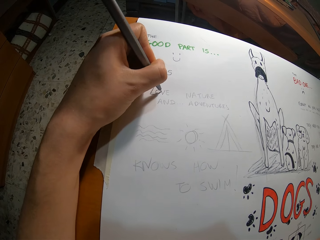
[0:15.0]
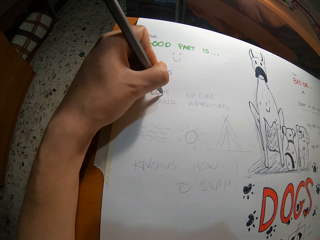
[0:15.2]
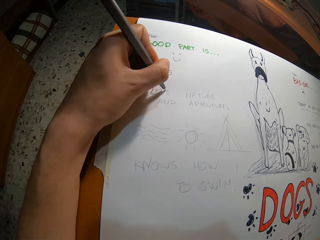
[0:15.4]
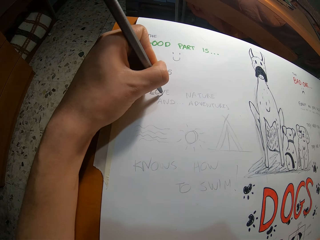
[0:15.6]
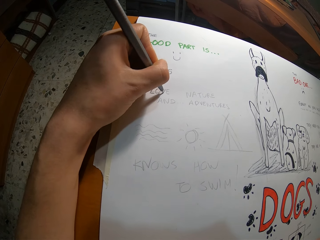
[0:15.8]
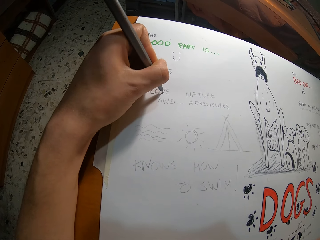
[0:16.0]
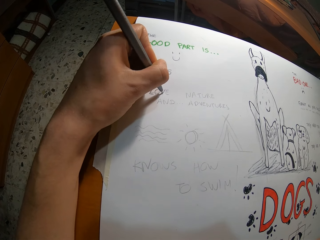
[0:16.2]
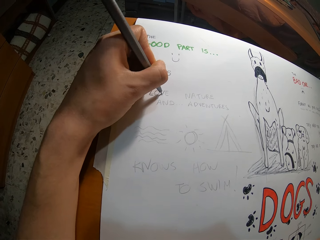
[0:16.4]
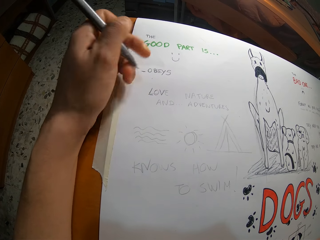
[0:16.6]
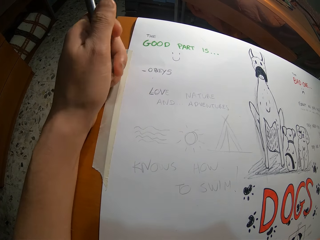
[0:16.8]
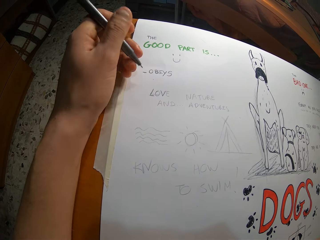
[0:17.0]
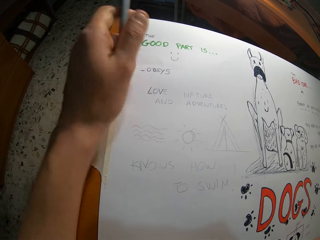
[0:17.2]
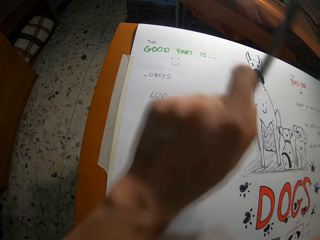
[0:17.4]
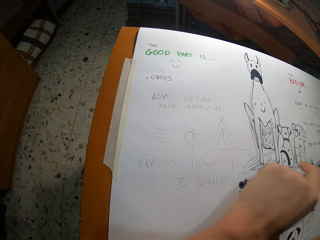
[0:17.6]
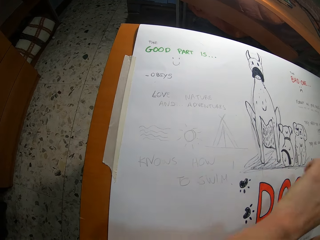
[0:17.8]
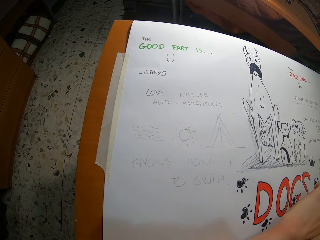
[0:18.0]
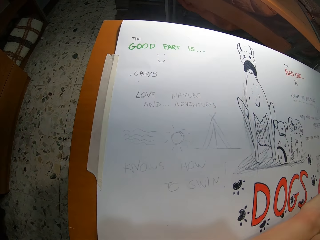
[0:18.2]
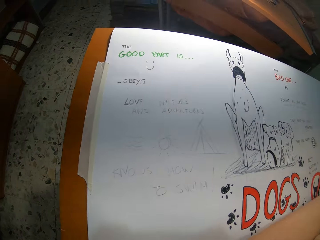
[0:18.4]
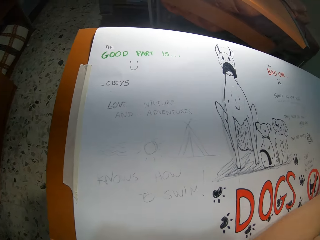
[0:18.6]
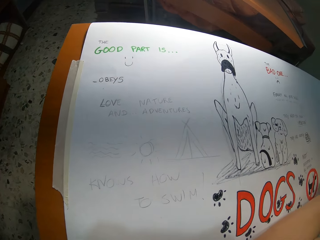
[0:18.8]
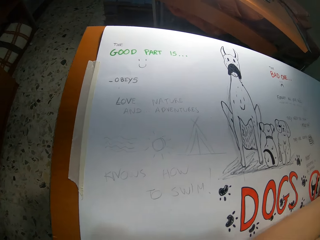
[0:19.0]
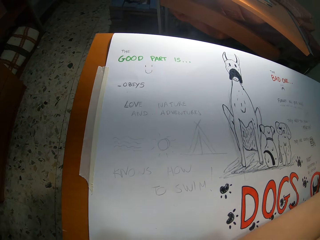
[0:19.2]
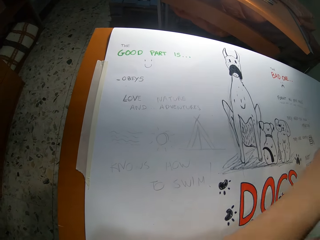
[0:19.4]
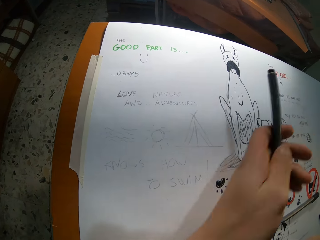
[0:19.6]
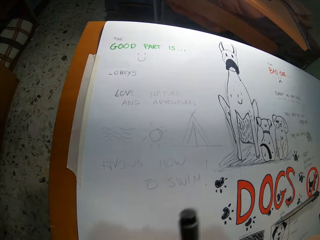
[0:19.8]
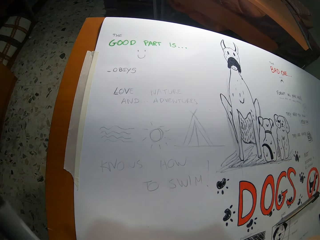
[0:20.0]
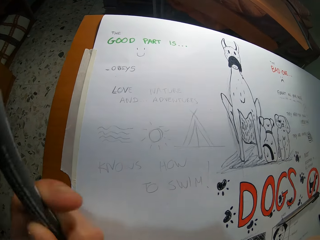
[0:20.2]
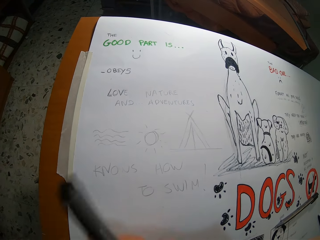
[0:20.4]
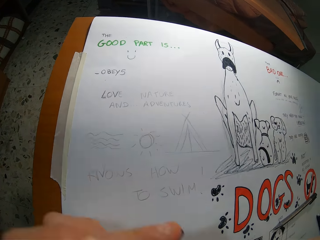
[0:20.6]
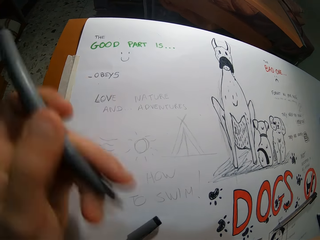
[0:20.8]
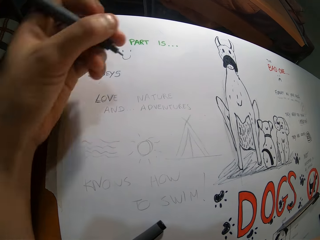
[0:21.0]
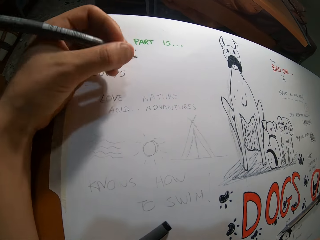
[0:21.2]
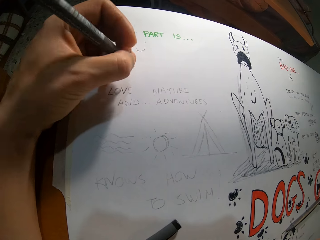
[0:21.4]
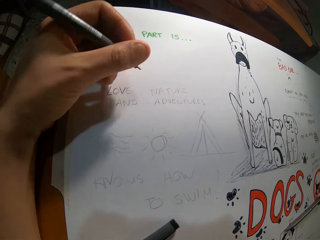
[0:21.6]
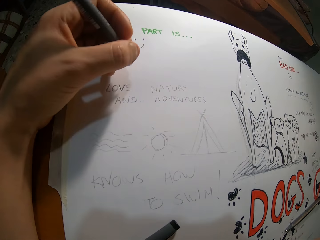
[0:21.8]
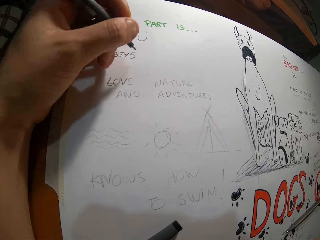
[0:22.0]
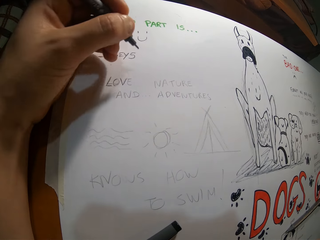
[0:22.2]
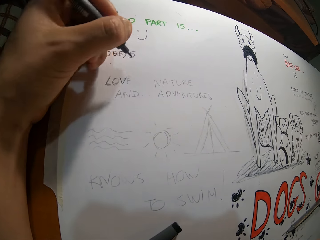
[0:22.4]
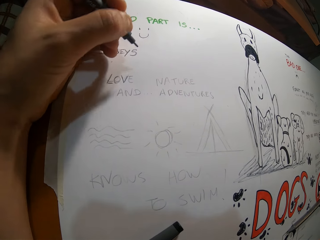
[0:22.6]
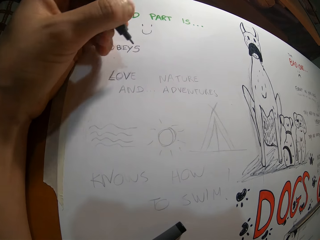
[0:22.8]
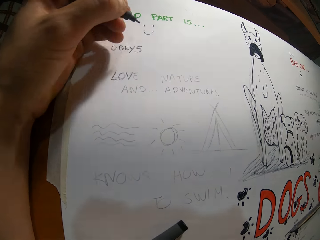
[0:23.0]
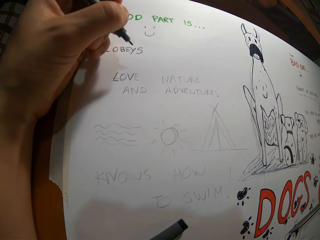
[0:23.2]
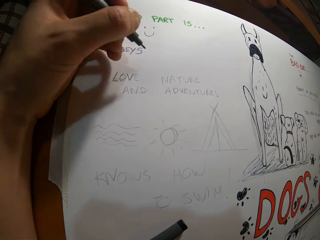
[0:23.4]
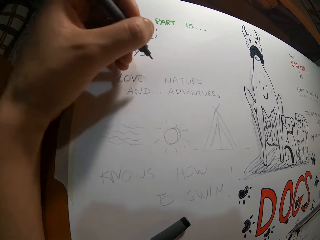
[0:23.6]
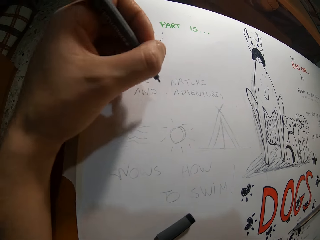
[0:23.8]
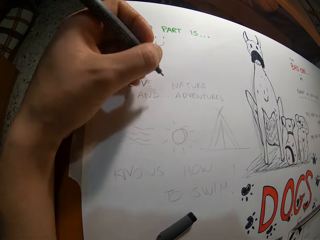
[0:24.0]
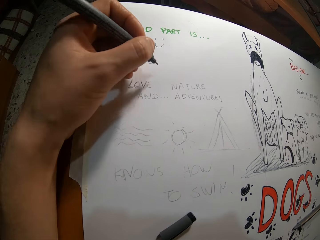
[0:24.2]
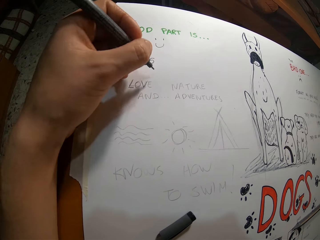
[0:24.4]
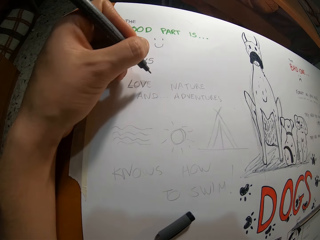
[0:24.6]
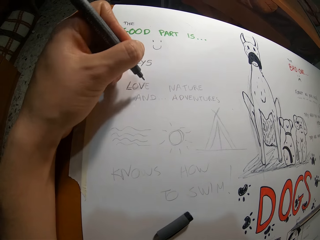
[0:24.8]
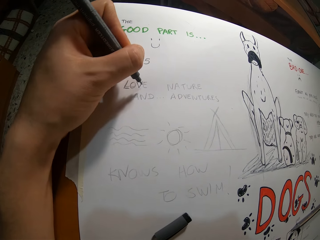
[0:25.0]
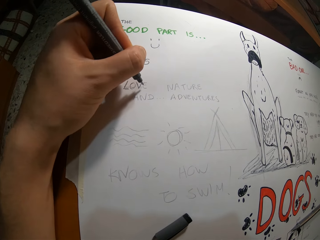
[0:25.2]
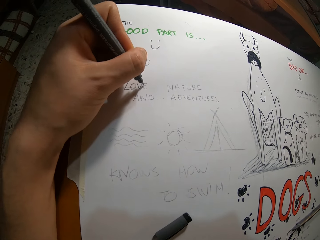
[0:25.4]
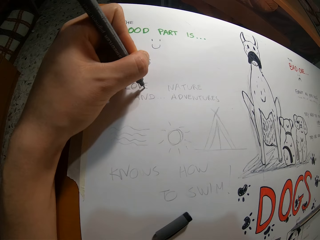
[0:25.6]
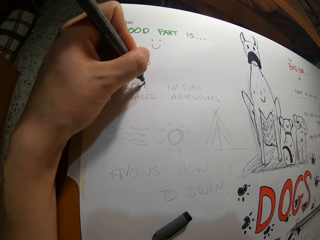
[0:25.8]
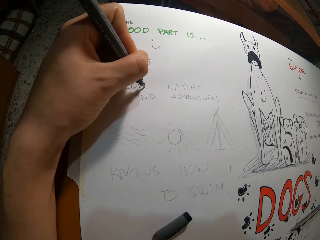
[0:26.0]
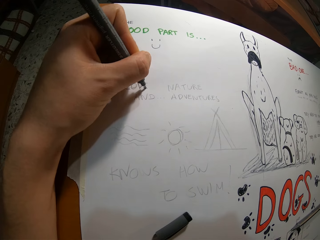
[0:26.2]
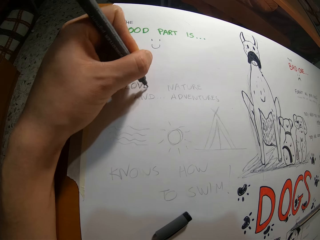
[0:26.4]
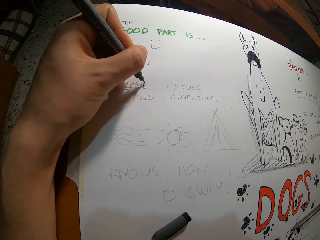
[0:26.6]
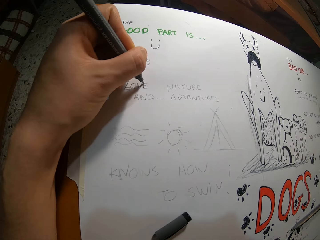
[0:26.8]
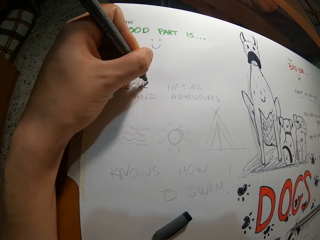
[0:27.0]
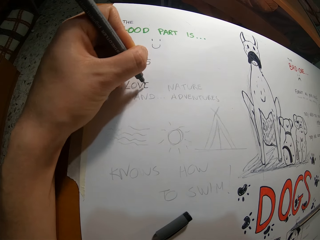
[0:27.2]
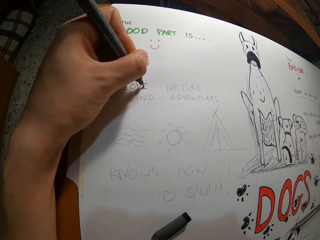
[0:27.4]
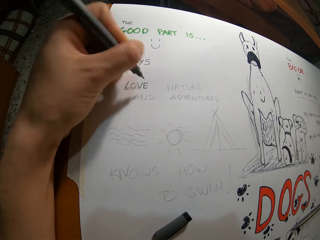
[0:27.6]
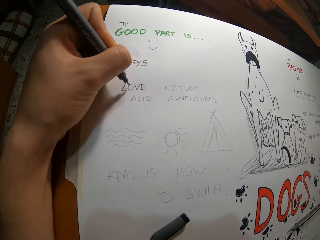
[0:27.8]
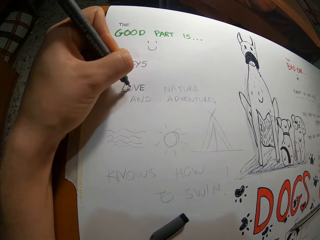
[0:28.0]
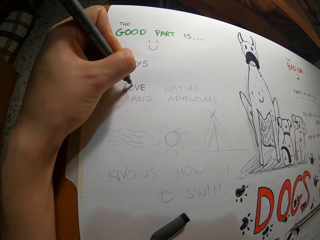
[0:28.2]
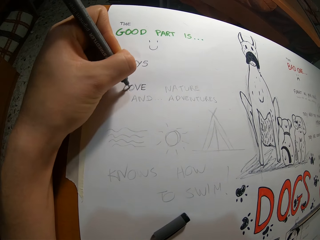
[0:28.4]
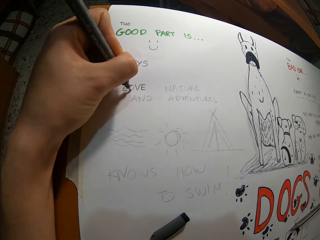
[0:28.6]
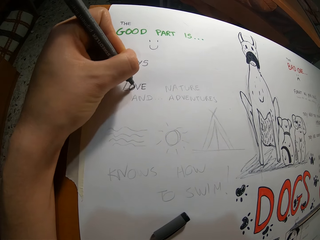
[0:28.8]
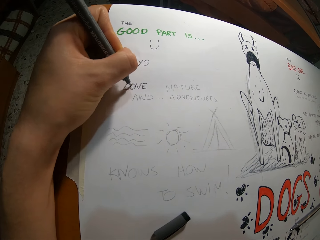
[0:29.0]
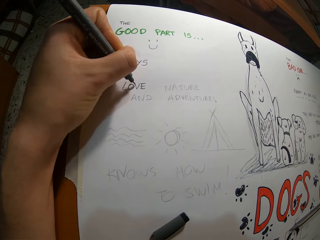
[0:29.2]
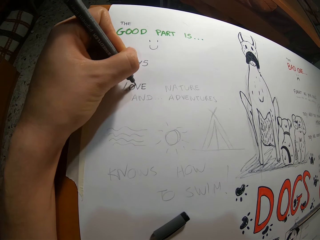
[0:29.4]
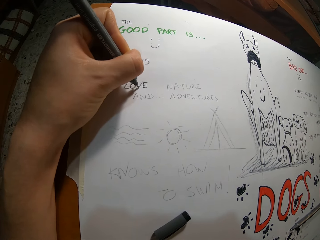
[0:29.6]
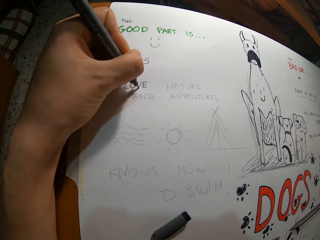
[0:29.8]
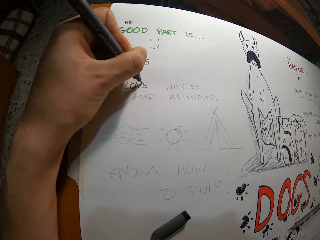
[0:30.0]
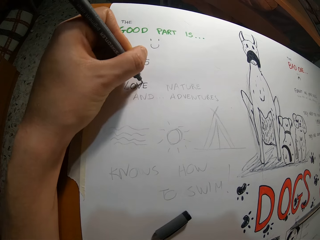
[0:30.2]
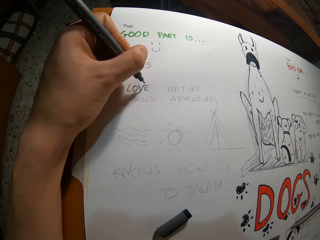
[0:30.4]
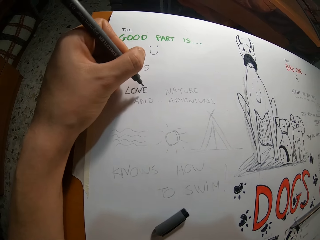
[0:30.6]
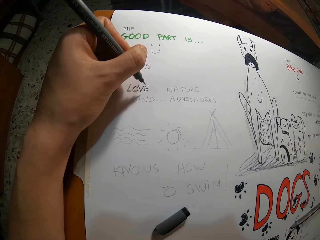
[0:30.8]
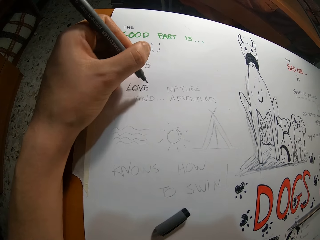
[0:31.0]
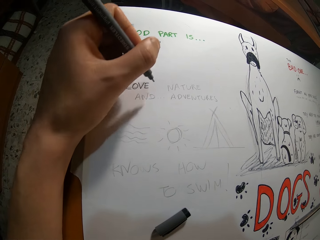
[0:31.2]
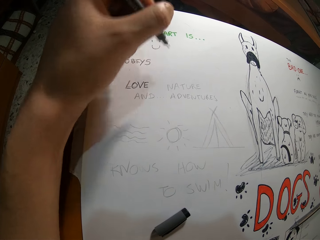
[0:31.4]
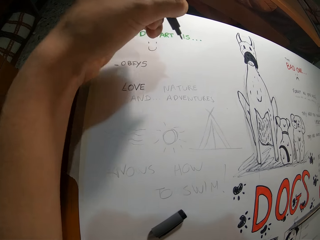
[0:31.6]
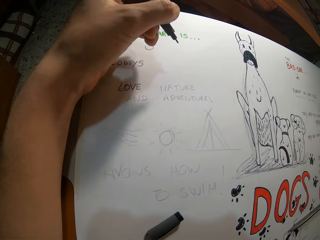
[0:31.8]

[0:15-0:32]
The camera wearer removes the crayon pen from the cardboard with his left hand. He disposes the crayon pen with his left hand. He picks up the crayon pen with his left hand. He colors the sketch in the cardboard with the crayon pen in his left hand. He writes on a paper.

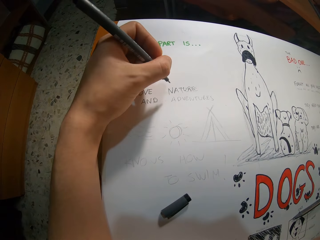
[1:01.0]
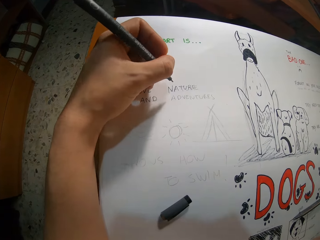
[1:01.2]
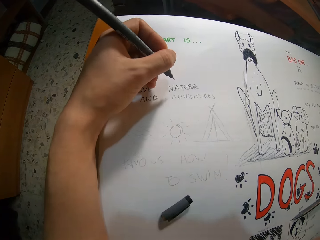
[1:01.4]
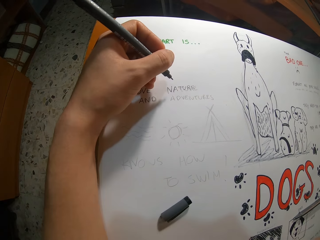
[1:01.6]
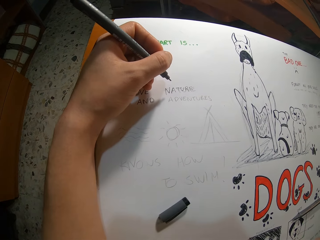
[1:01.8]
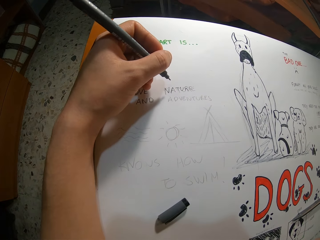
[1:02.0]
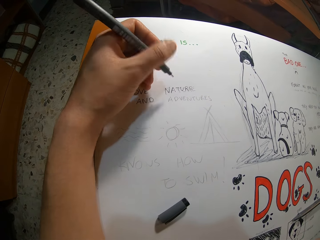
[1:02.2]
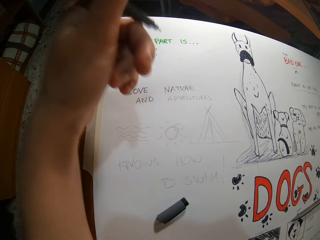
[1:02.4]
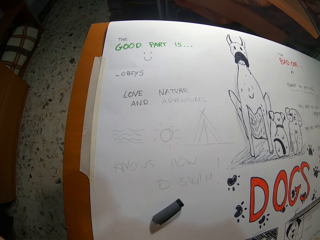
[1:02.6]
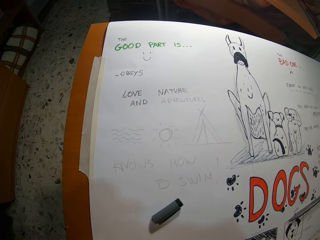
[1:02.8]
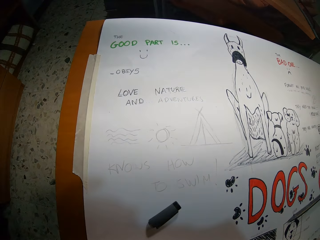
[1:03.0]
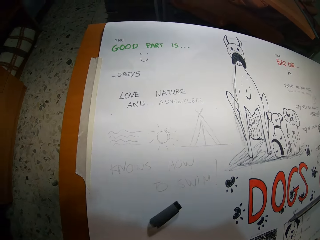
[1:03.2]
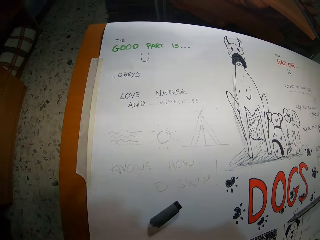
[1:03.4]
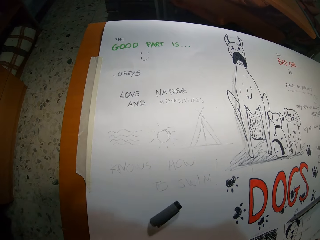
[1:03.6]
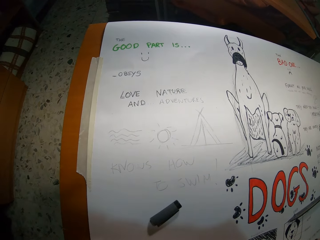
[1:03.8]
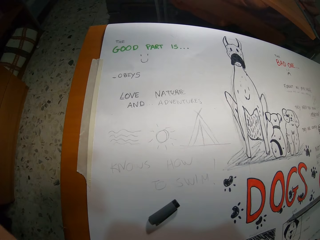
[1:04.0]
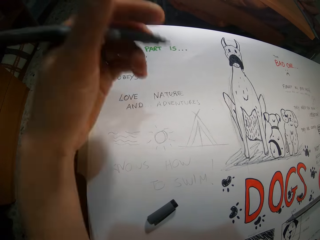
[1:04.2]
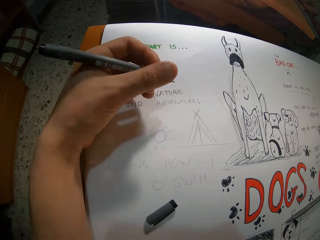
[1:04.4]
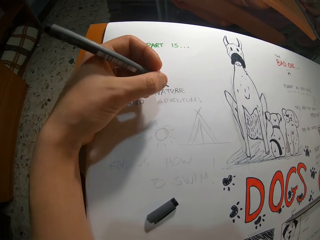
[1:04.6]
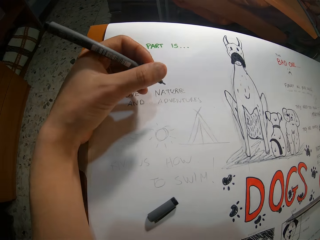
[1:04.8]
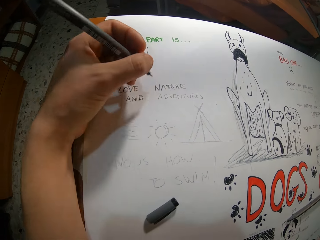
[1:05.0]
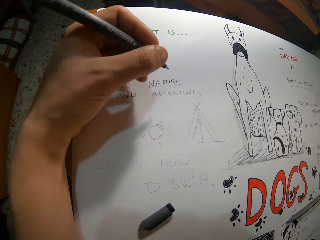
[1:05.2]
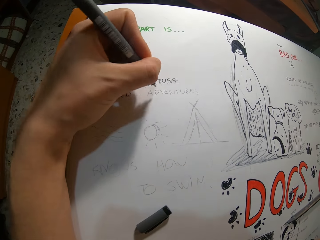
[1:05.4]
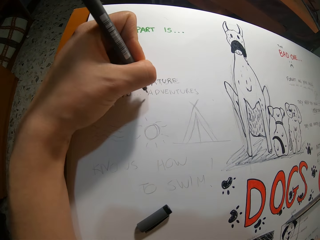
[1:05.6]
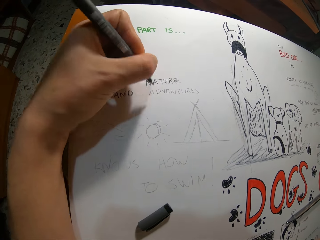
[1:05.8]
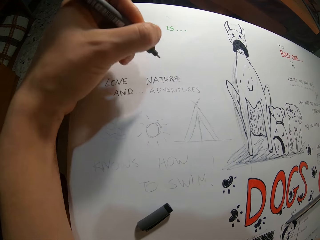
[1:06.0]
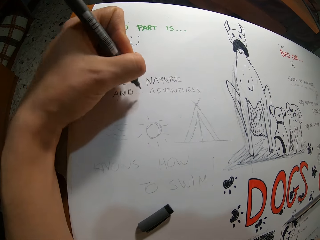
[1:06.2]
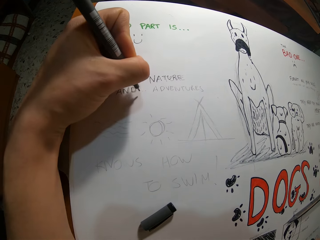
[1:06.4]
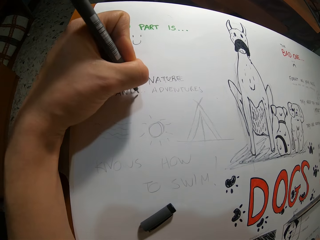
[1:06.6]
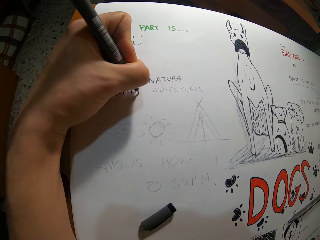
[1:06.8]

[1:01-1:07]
The camera wearer raises his left hand towards his face. He lowers his right hand.
